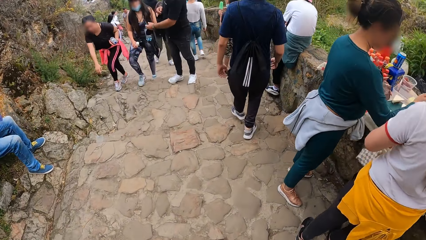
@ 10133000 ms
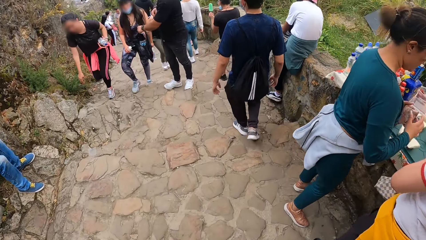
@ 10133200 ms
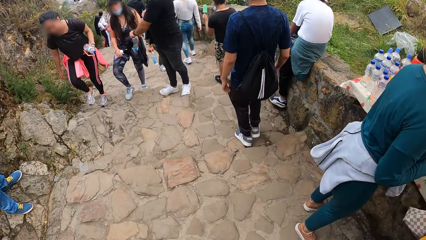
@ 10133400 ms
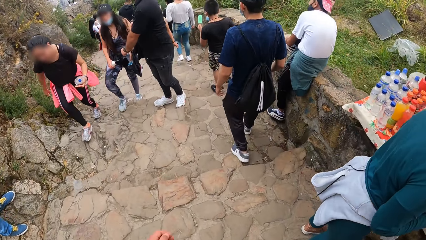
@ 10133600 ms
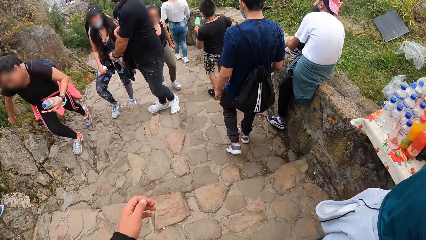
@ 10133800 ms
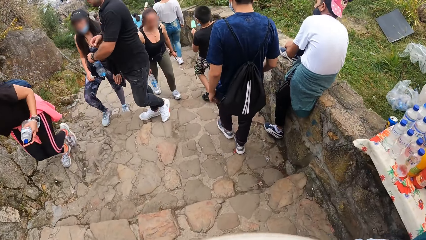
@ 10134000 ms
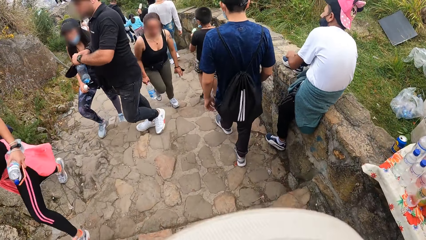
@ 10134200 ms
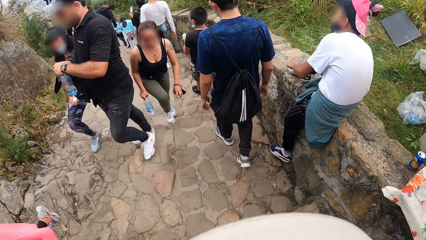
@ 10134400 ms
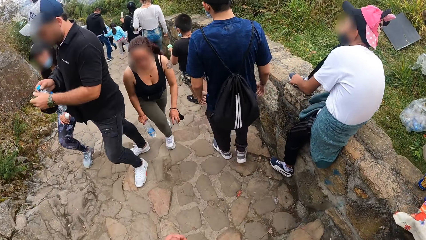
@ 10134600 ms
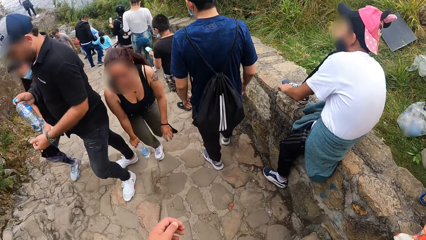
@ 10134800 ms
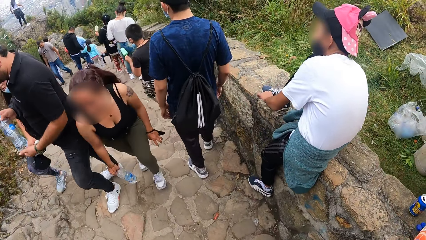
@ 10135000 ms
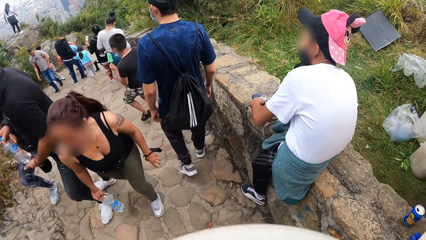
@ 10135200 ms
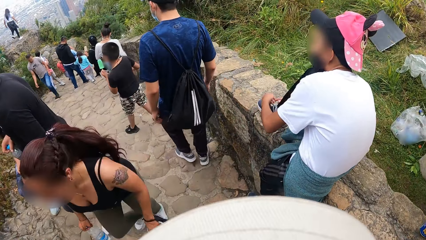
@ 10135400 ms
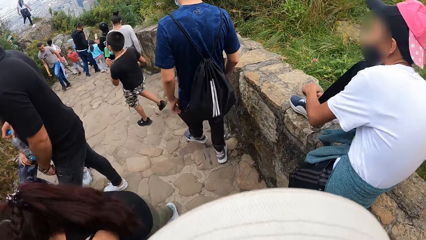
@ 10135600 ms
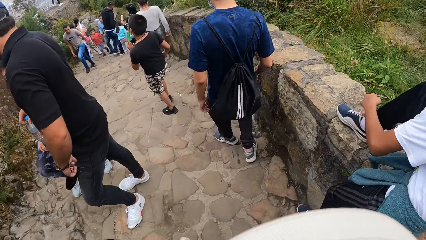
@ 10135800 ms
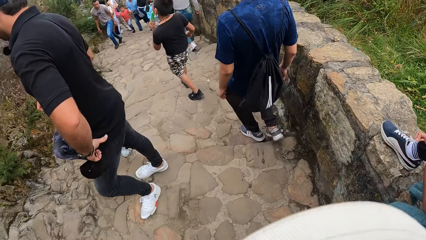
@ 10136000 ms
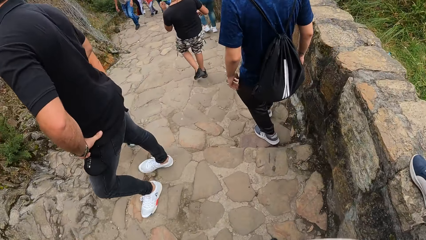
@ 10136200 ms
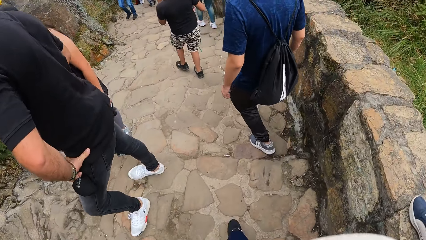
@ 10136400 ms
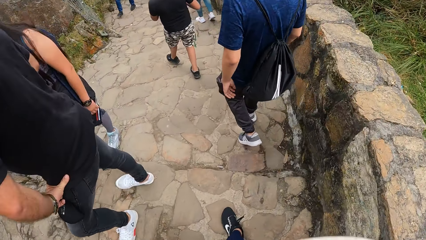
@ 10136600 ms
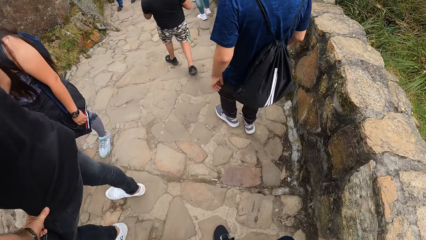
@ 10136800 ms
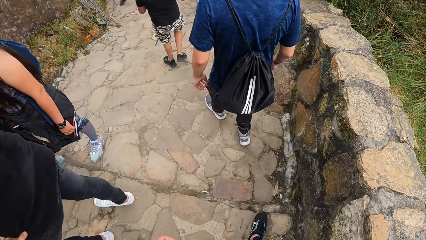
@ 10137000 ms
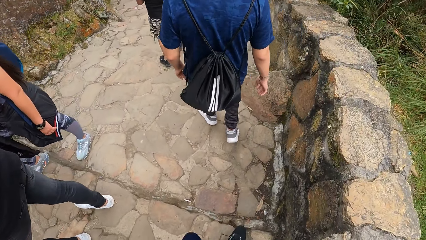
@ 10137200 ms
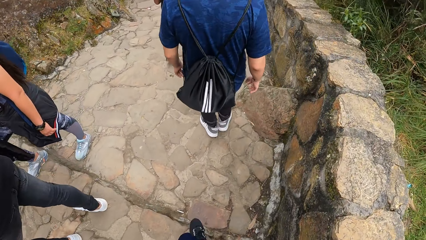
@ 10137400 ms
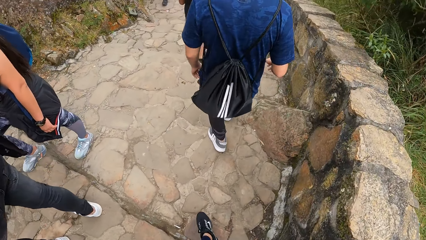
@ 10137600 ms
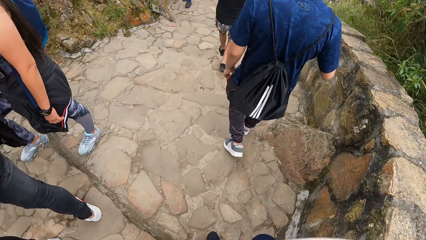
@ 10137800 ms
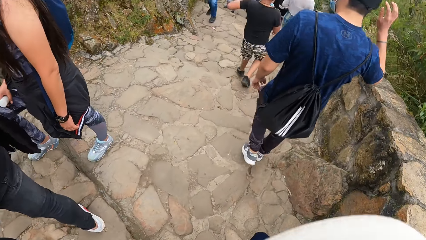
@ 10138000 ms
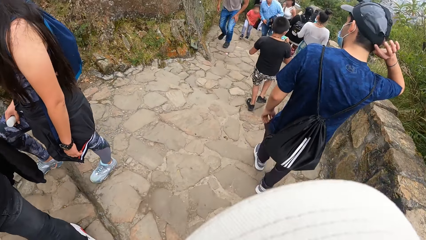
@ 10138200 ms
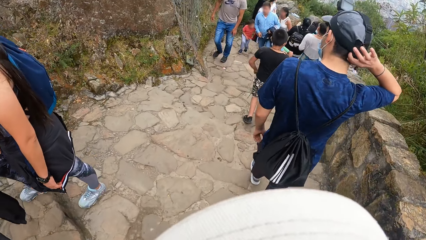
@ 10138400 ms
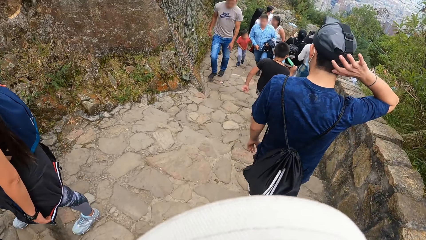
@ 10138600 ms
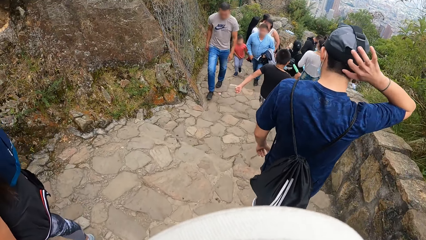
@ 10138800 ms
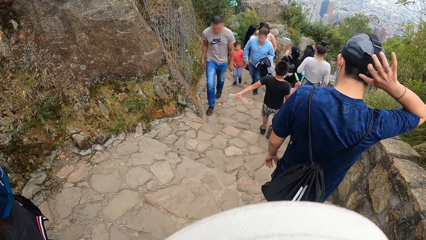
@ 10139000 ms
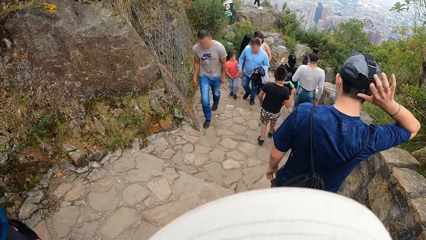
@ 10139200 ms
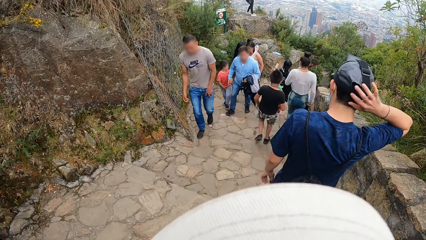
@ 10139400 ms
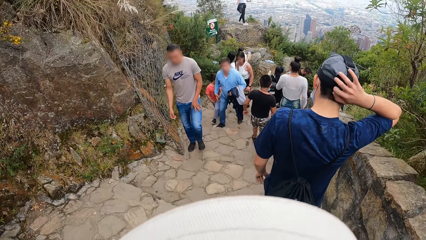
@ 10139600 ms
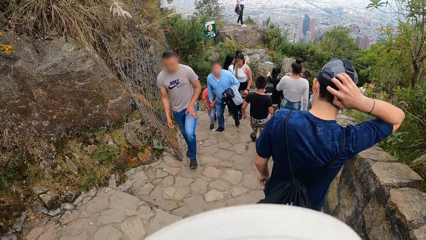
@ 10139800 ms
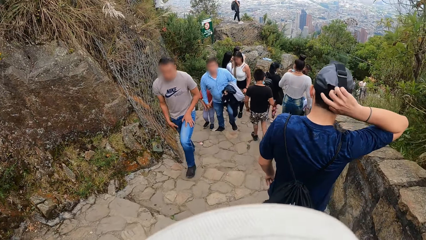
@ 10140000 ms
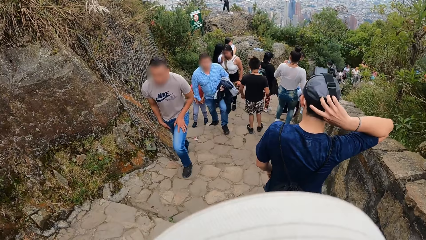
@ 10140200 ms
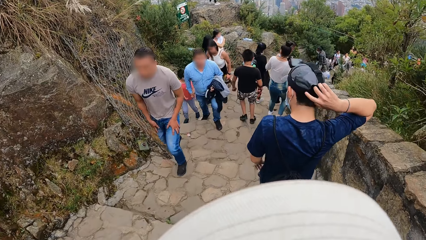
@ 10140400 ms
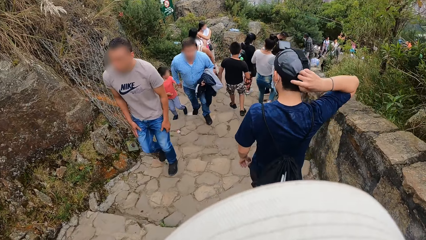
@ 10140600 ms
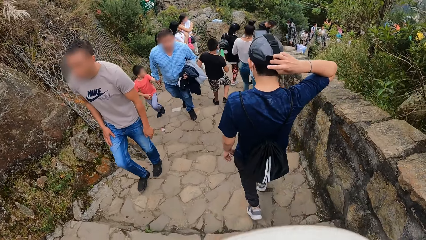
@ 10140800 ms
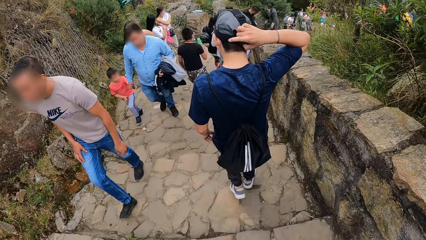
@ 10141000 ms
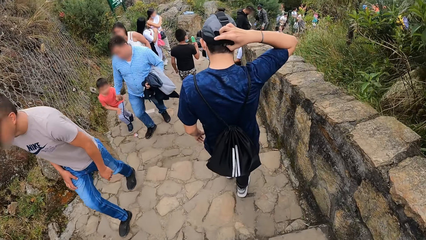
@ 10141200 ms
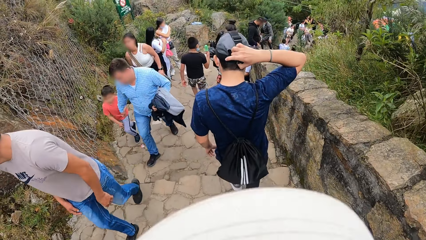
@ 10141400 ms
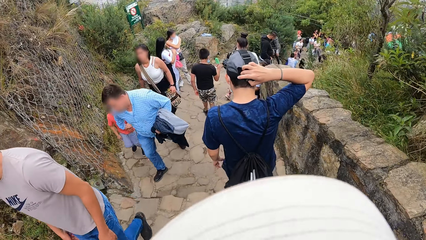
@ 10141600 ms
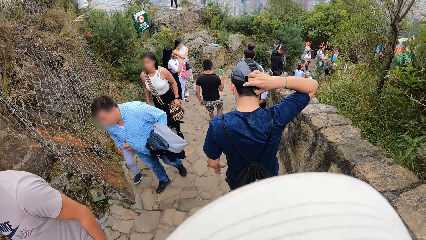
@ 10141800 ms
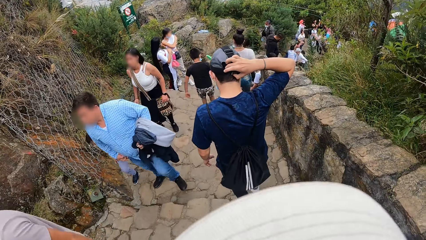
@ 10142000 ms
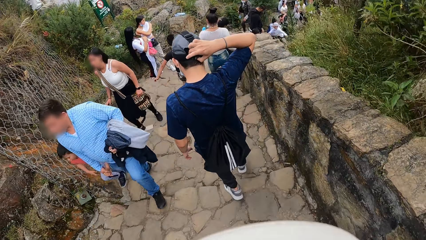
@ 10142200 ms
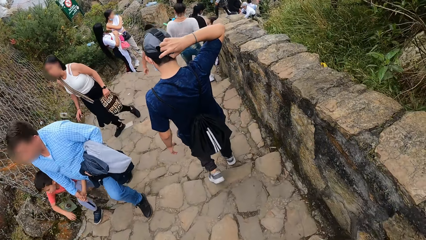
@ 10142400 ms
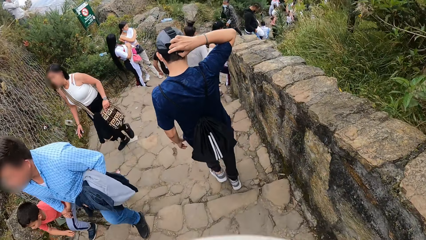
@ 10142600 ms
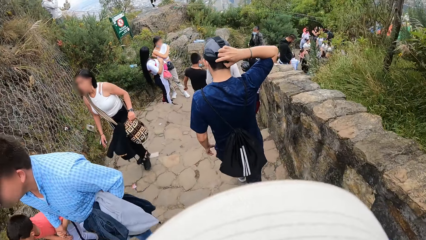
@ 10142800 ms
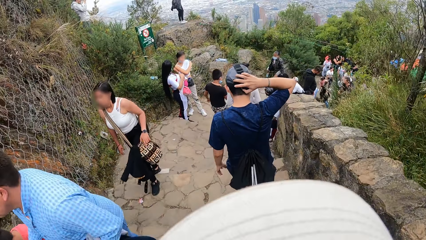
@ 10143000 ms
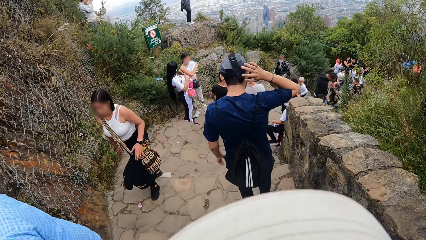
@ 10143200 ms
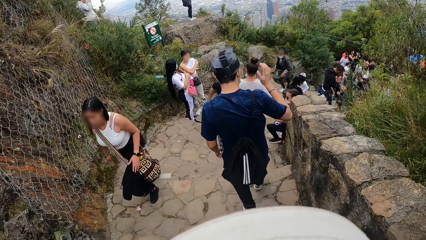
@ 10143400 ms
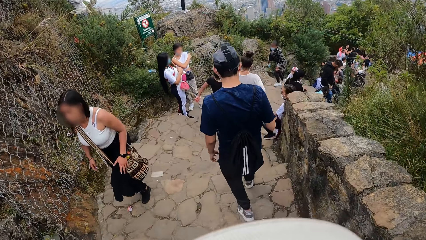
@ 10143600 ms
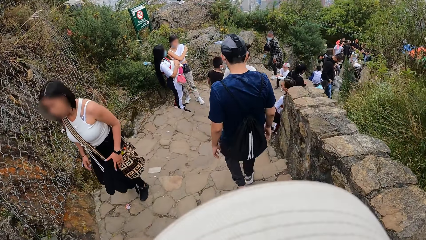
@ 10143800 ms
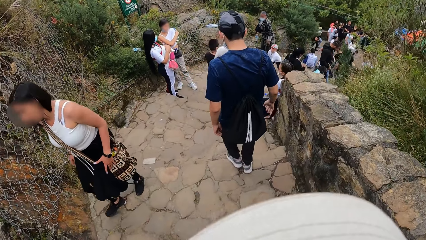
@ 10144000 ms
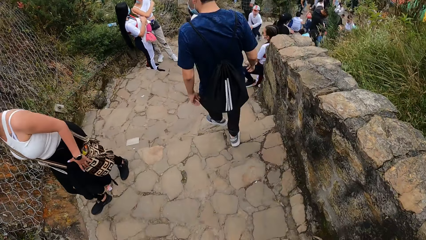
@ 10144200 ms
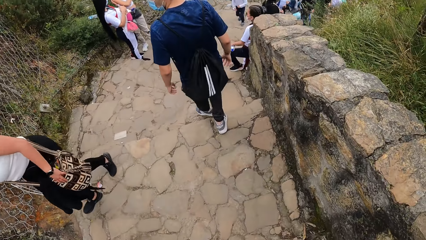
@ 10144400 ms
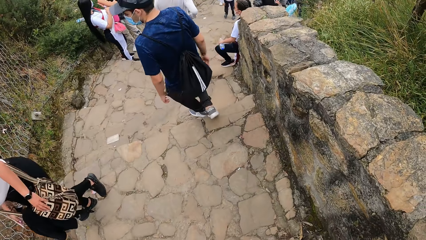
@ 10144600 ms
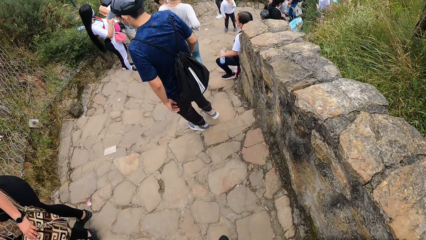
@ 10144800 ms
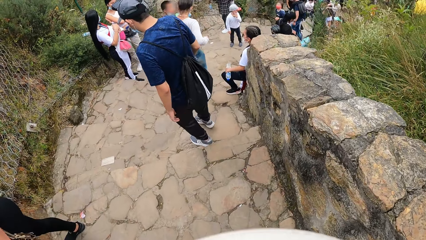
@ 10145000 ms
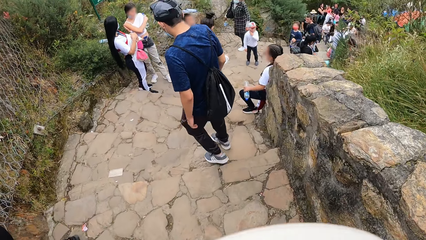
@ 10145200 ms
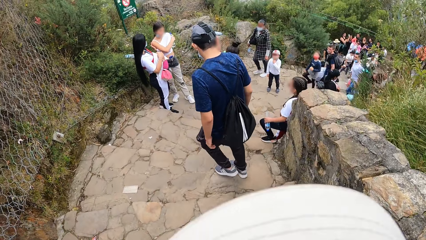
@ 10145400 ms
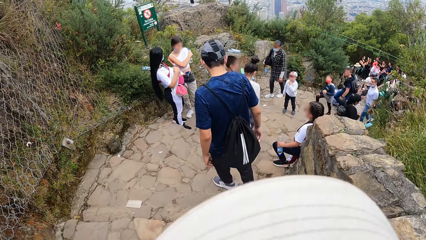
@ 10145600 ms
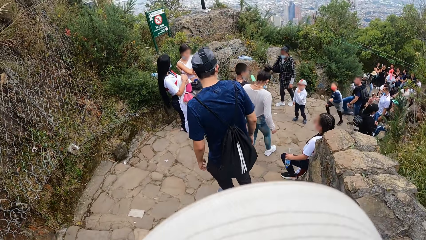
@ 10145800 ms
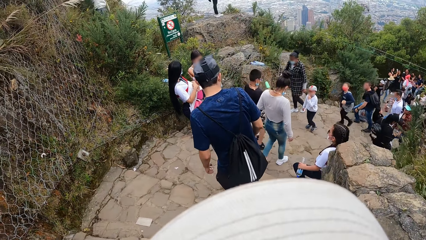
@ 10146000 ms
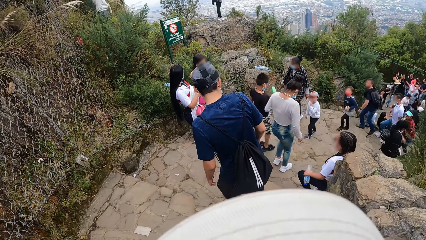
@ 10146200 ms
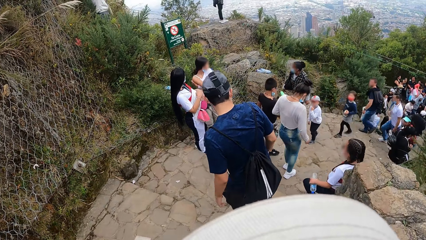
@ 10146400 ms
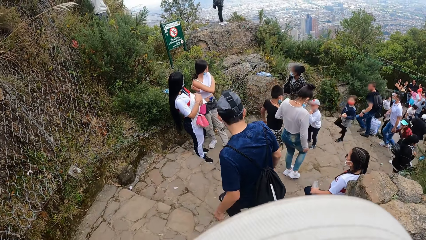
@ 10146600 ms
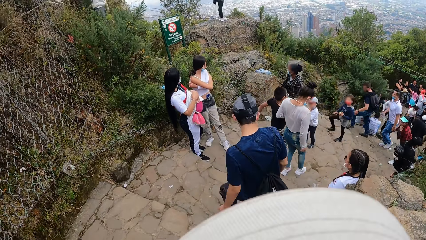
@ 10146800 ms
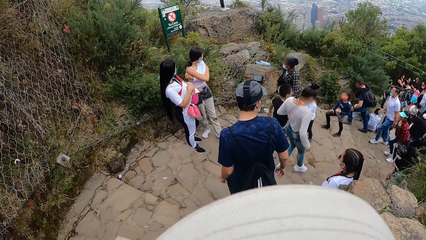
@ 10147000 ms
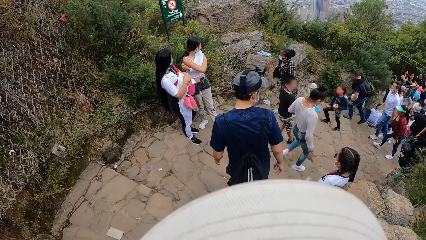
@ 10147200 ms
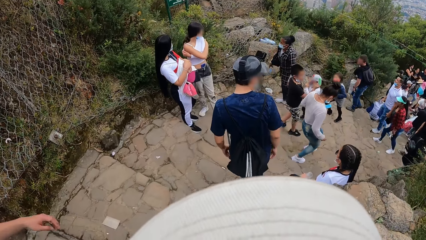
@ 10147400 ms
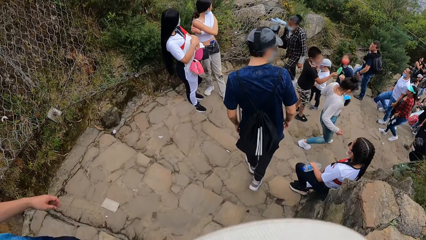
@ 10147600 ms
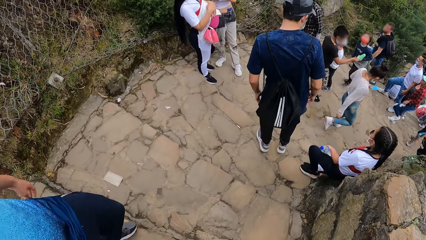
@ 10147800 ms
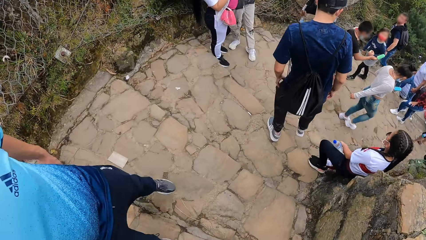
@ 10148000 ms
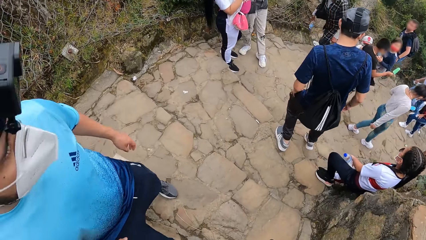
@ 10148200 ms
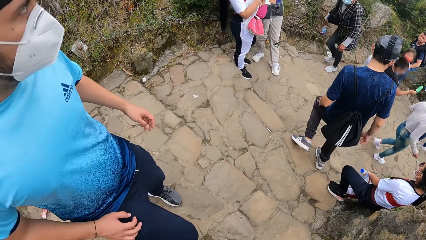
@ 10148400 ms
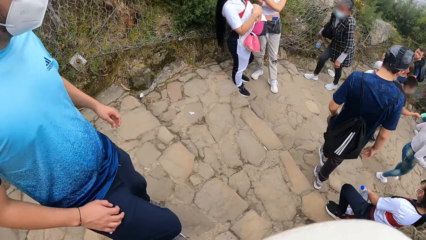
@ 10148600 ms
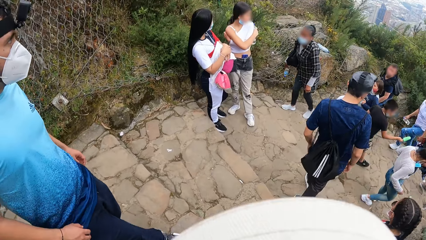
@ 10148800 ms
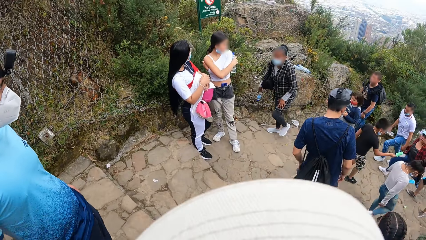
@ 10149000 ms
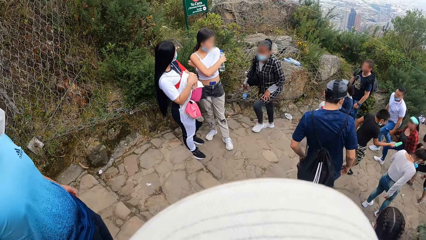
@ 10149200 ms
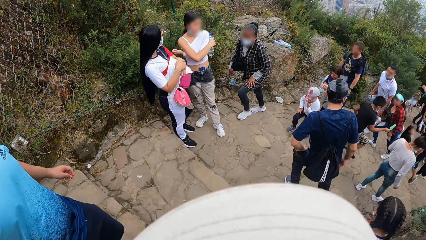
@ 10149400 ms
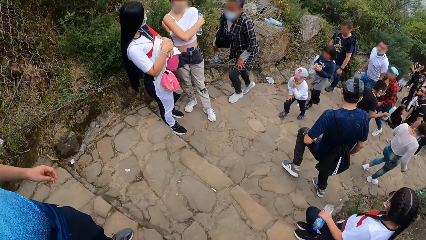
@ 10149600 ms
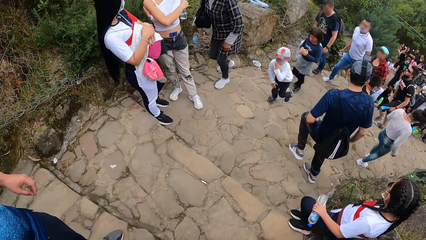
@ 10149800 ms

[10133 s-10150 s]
A man scratches the back of his head with his right hand.
